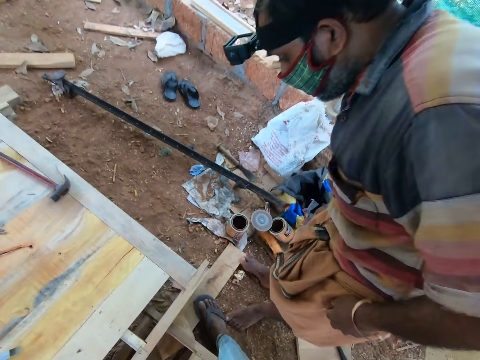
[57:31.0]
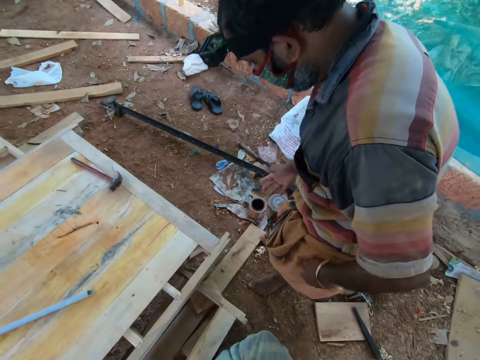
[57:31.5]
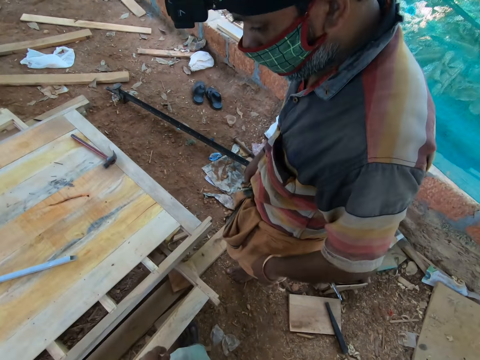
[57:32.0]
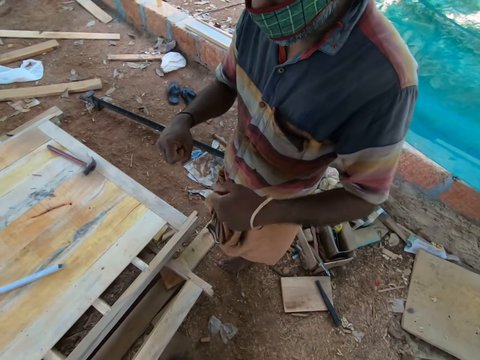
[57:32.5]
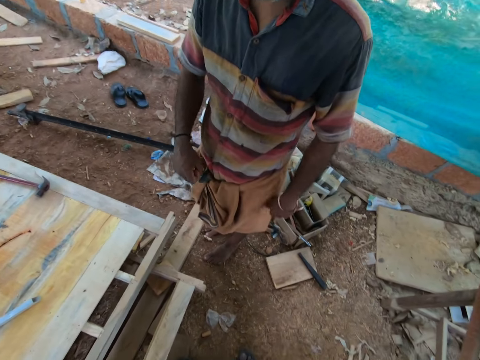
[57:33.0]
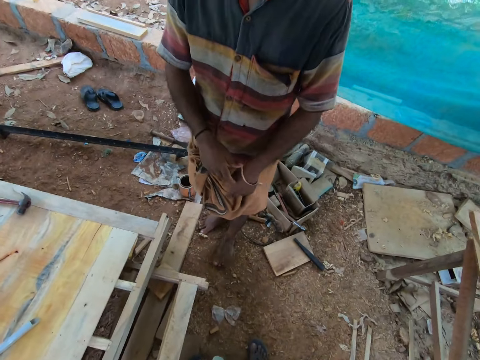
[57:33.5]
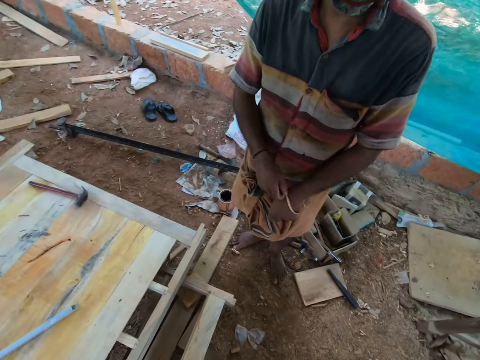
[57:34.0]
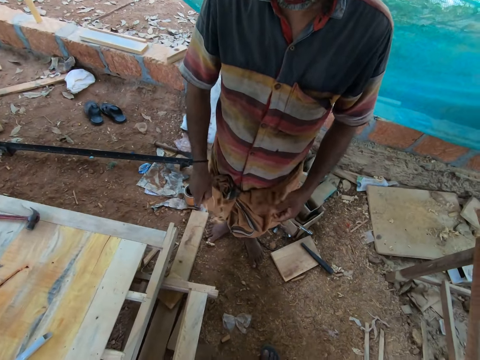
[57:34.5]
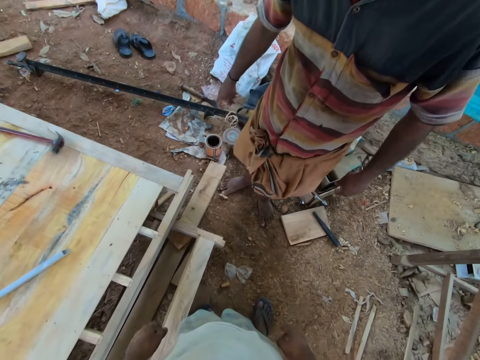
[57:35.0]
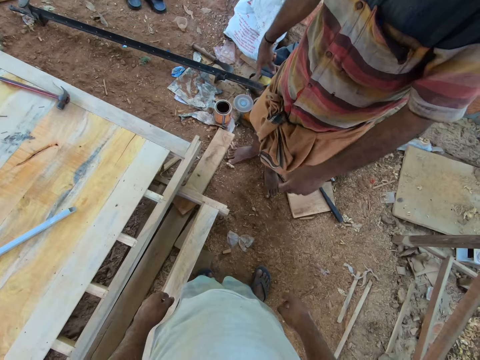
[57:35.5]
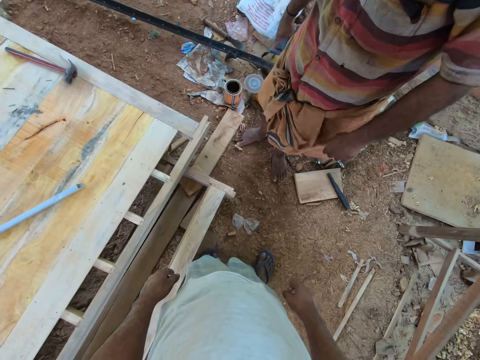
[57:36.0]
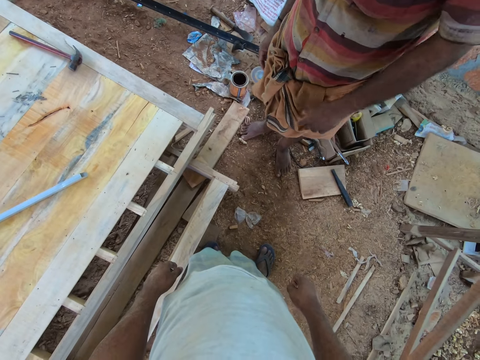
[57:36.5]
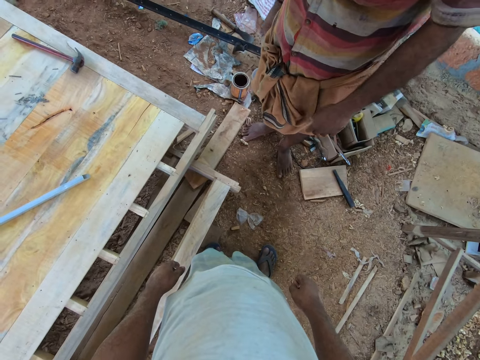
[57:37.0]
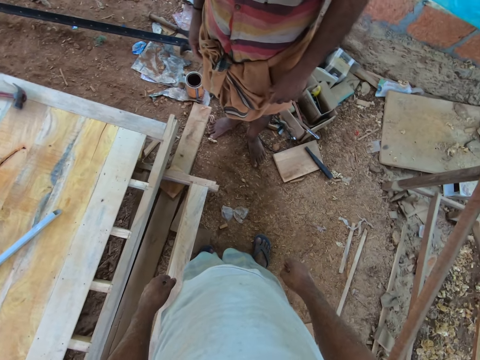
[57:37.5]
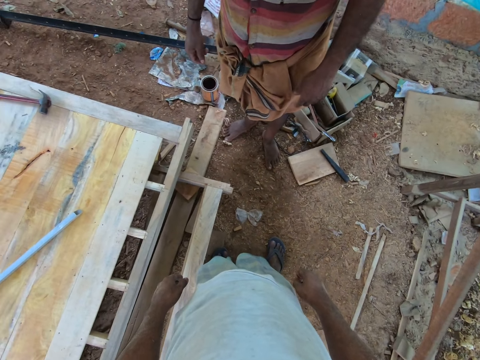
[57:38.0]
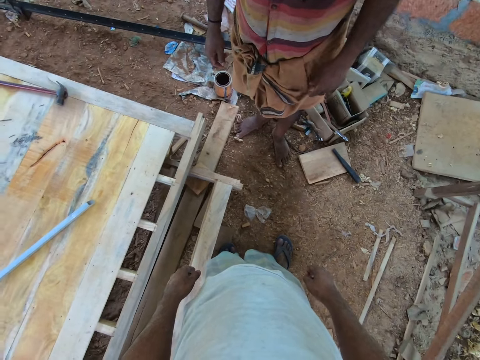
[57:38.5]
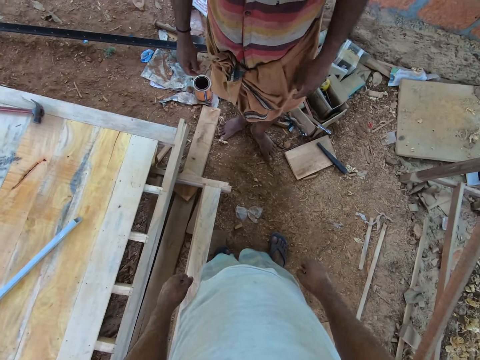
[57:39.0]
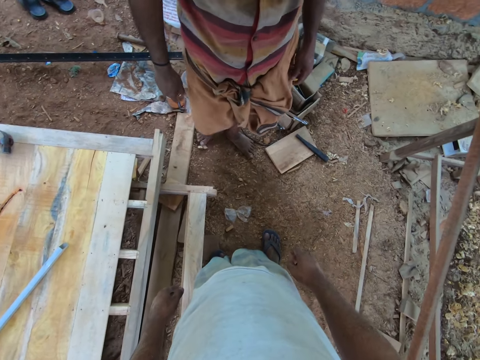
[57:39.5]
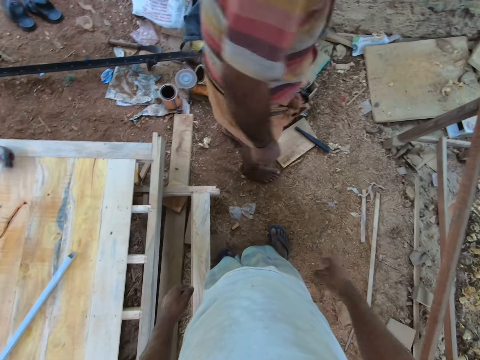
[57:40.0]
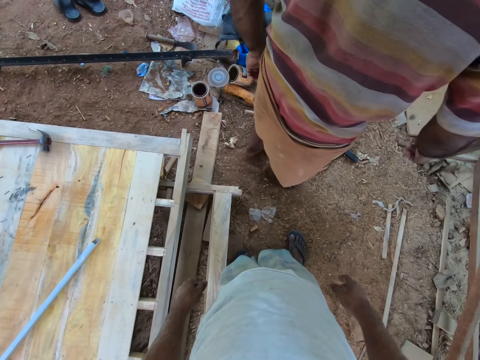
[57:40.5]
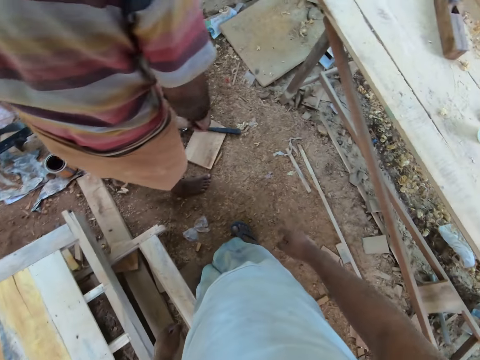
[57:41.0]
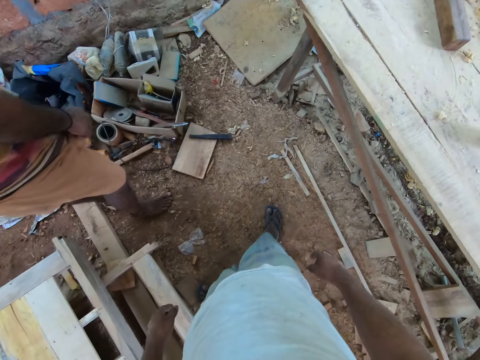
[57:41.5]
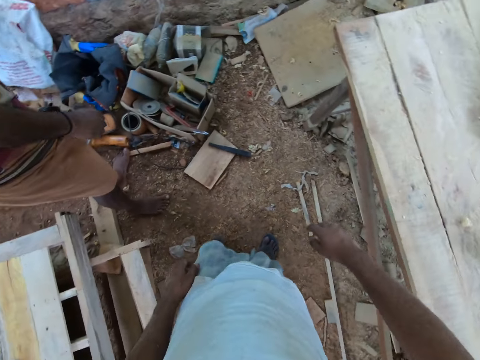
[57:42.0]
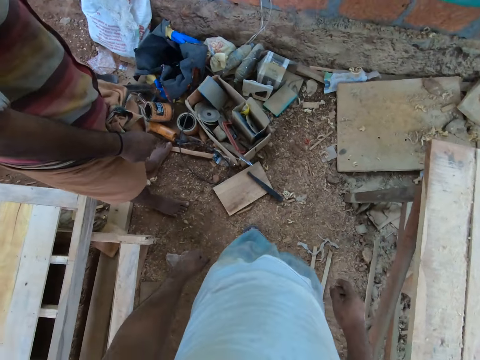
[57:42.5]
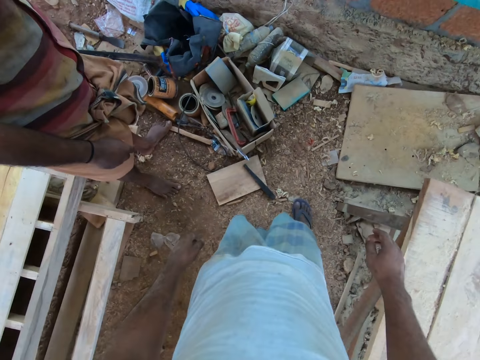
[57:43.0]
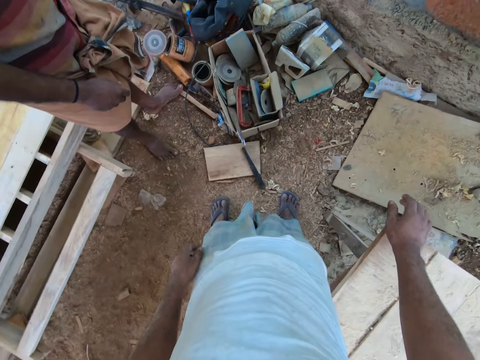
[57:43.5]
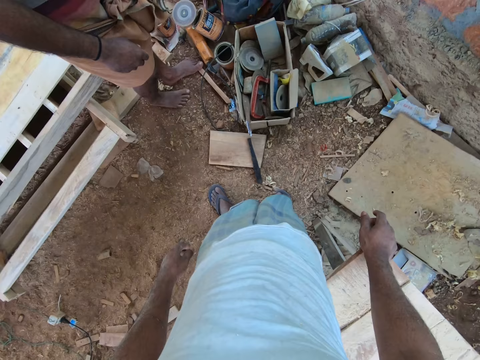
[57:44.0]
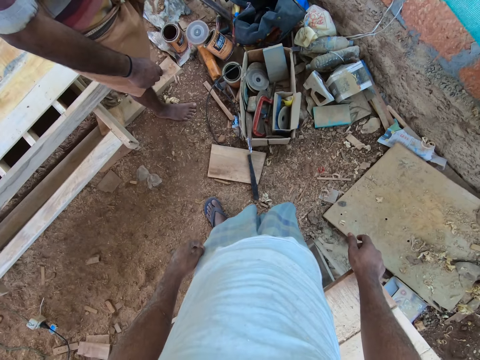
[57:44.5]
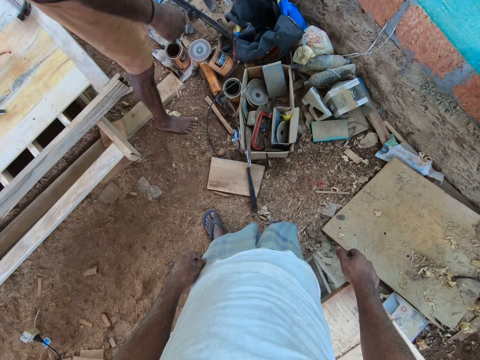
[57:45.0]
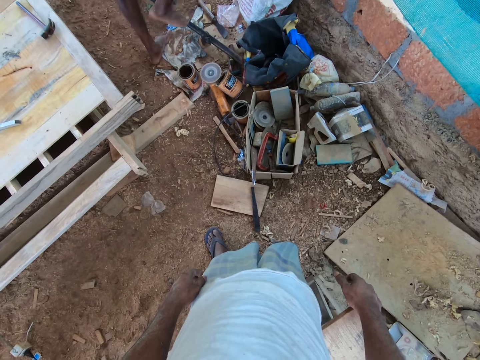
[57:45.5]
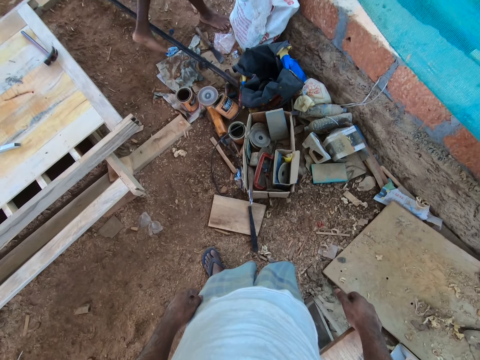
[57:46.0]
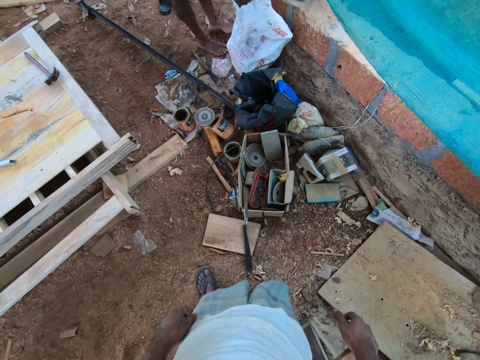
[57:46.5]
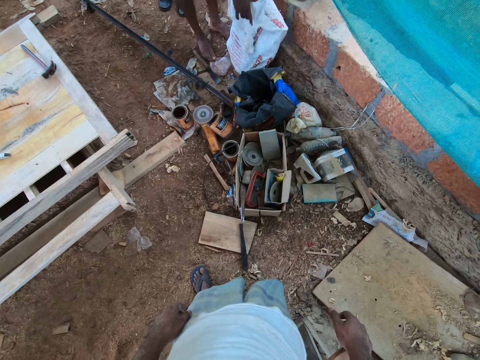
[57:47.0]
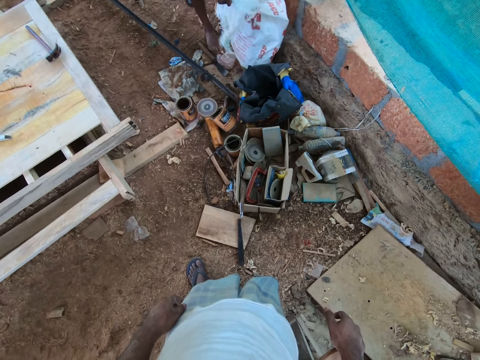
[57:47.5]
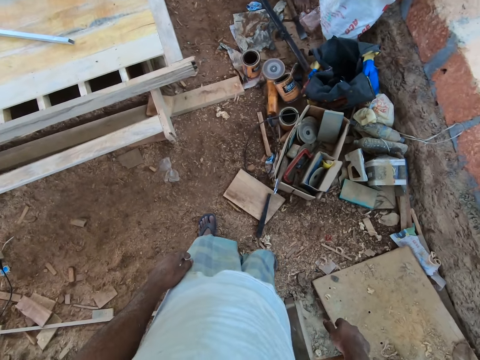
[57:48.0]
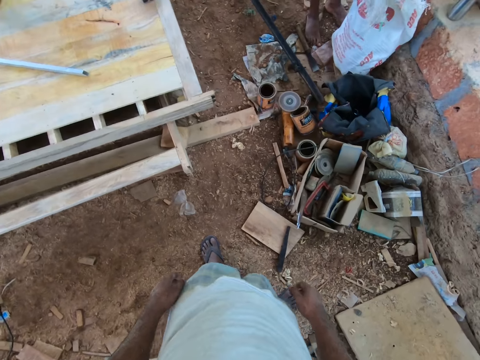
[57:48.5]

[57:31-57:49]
A man stares. The man moves. The camera wearer stands. The man turns. The camera wearer walks. The man opens a sack on the ground with both hands. The man walks.

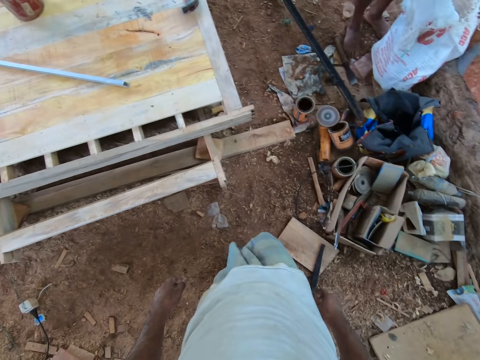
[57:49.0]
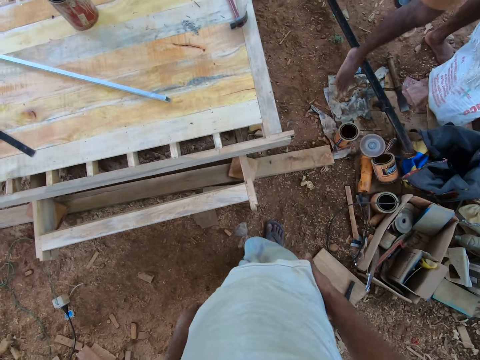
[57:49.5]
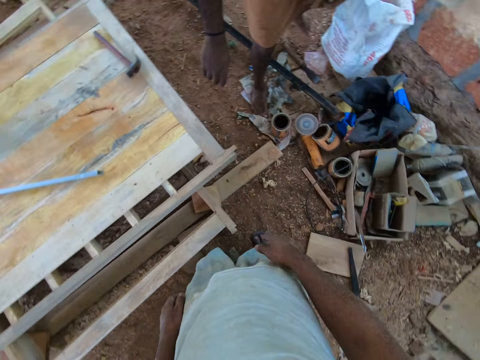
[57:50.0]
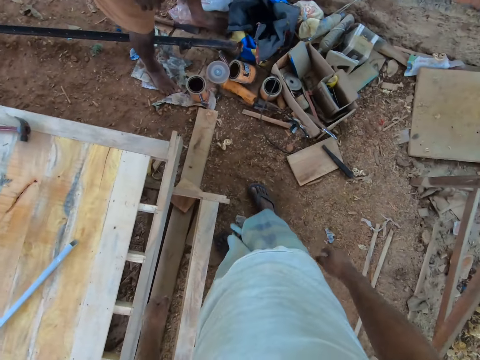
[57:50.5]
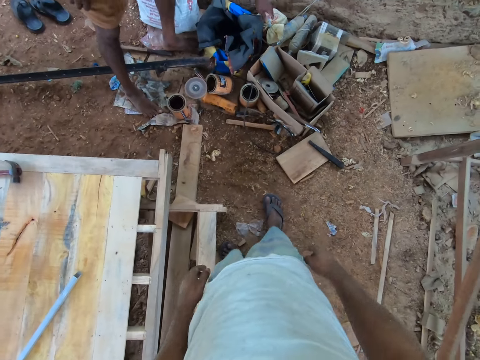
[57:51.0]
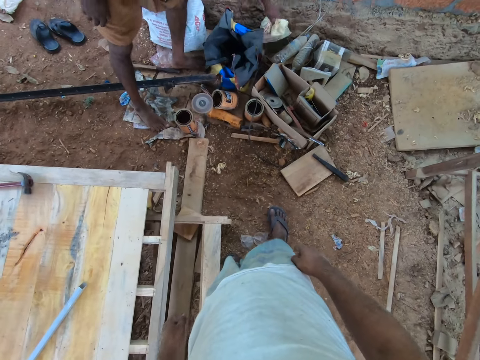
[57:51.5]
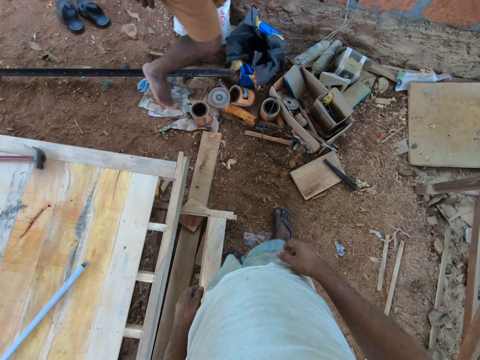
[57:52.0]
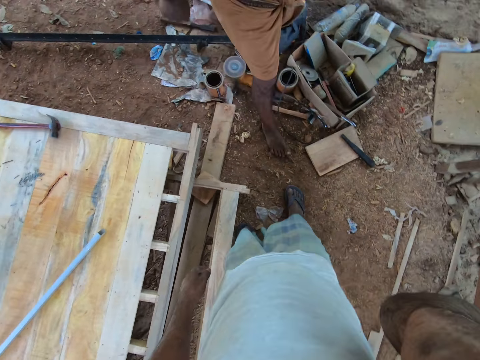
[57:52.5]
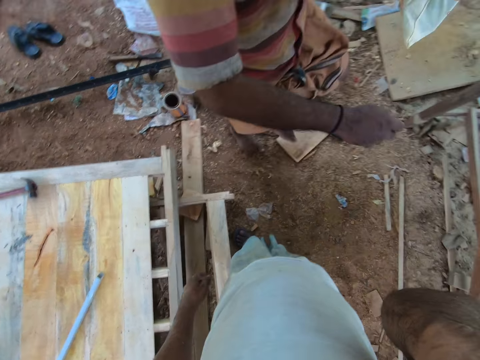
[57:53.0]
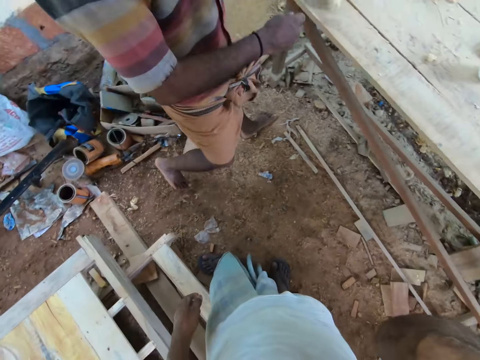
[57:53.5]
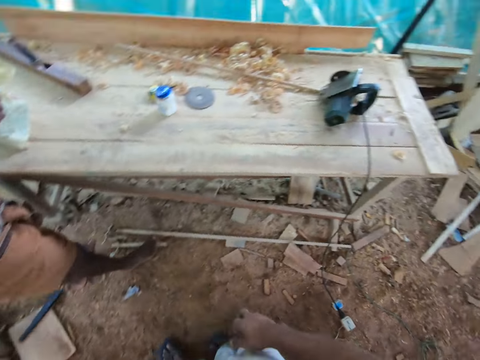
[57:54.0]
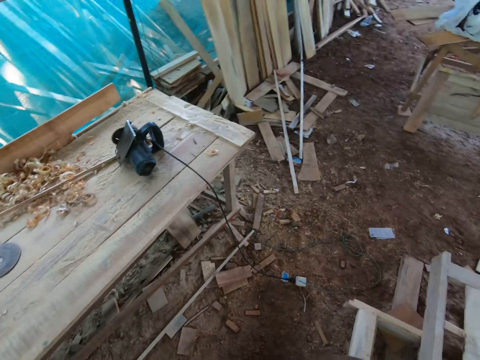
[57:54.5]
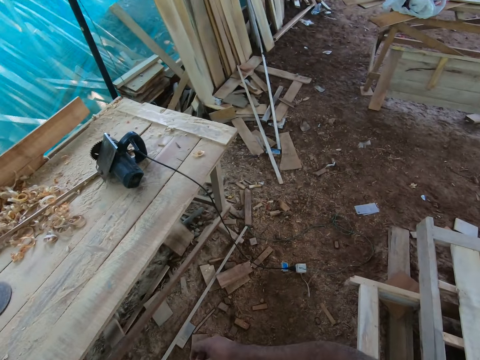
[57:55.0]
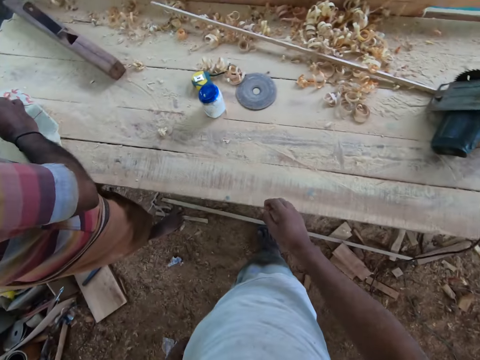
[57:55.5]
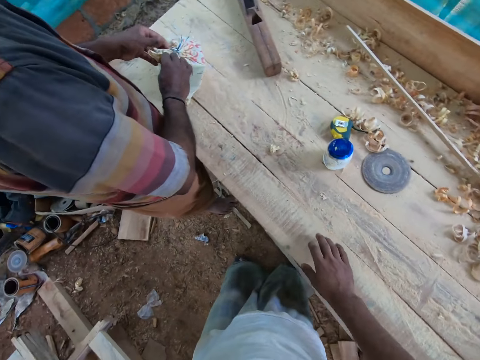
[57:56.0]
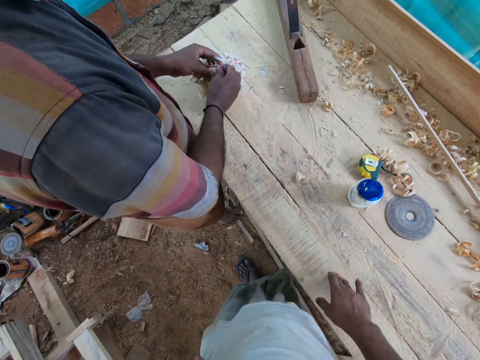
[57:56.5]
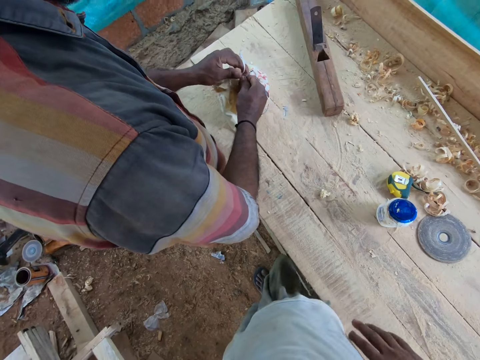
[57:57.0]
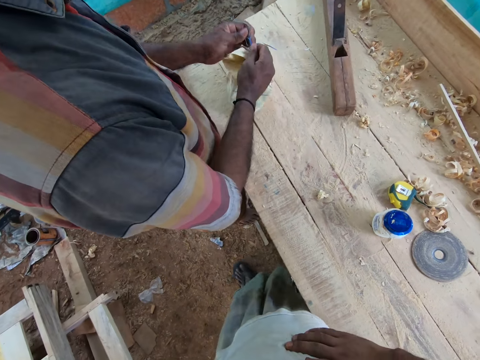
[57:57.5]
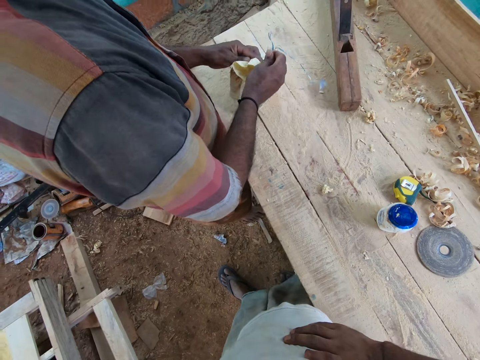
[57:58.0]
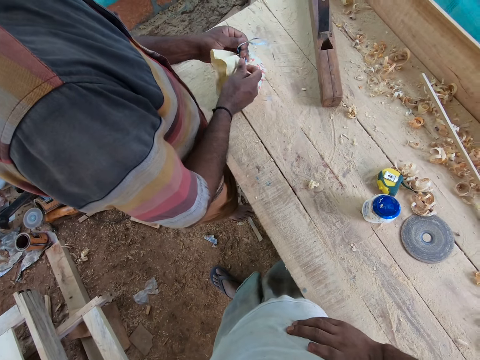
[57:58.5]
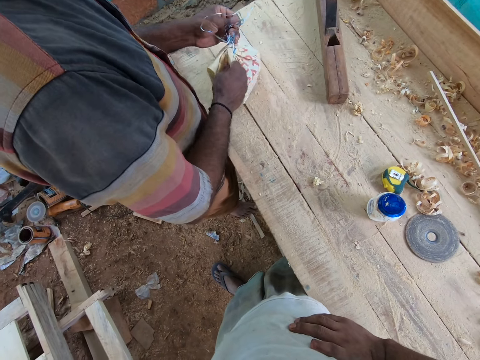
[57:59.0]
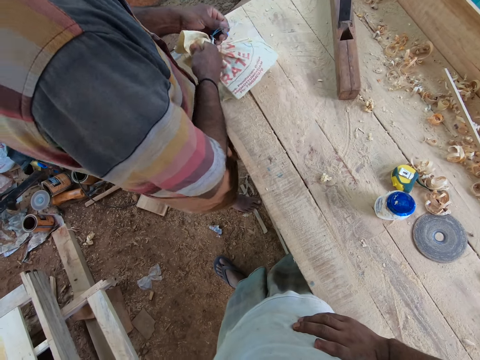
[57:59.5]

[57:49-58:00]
The camera wearer walks. A man picks a bag from the ground with his left hand. The man walks. The man drops the bag on a table with his left hand. The man opens the bag on the table with both hands. The man unties something.
